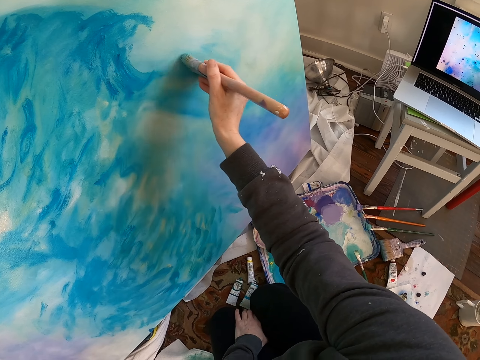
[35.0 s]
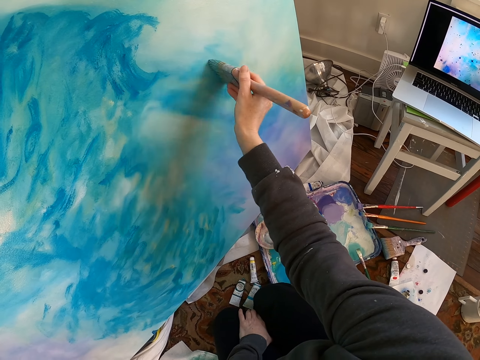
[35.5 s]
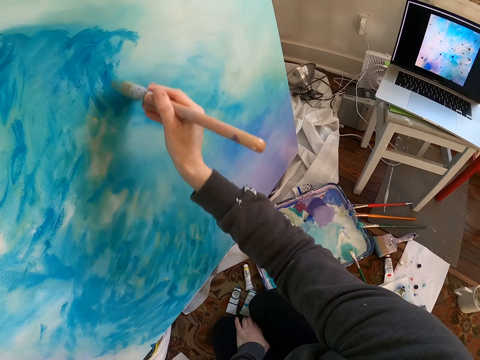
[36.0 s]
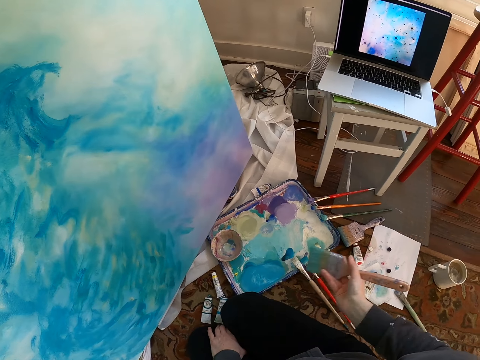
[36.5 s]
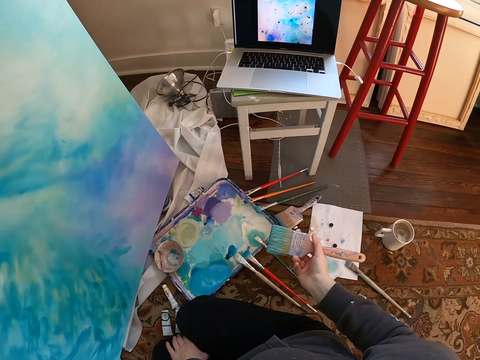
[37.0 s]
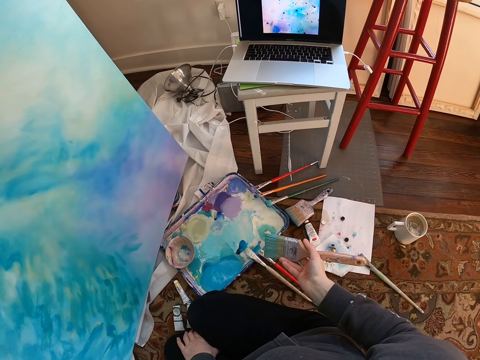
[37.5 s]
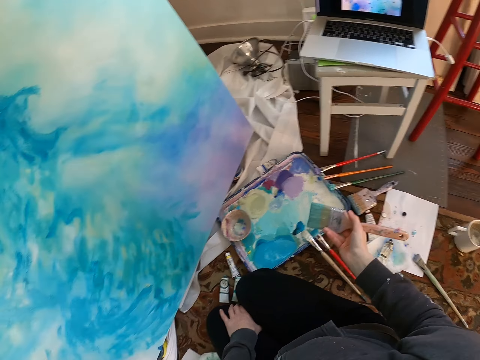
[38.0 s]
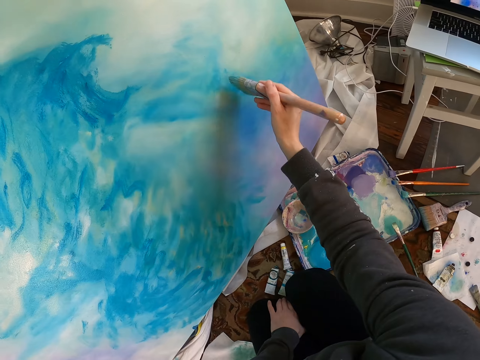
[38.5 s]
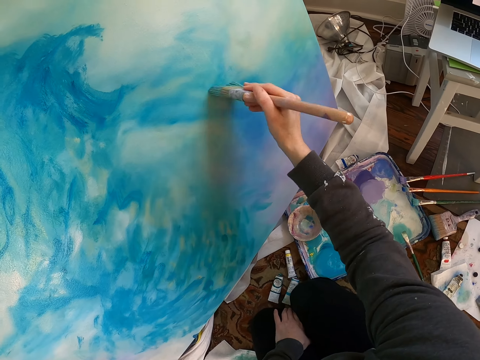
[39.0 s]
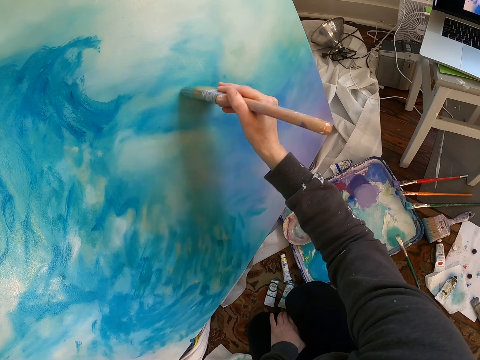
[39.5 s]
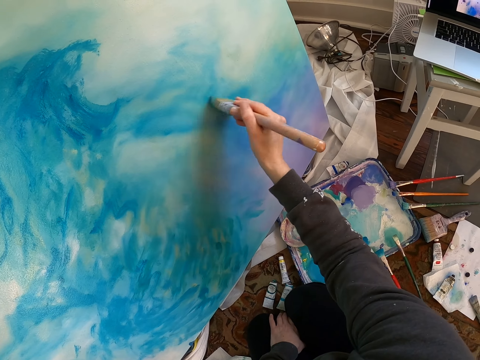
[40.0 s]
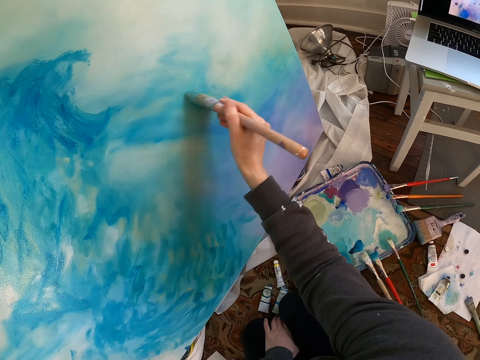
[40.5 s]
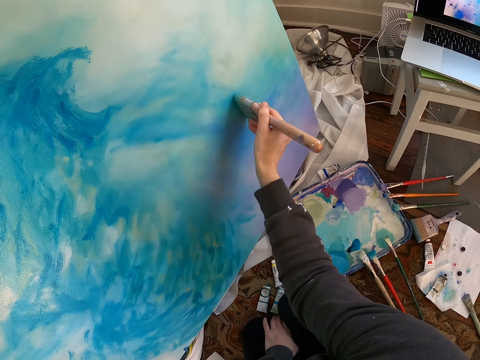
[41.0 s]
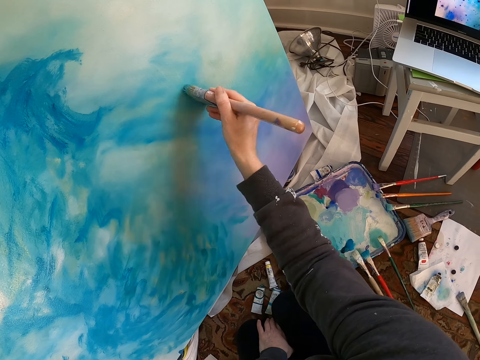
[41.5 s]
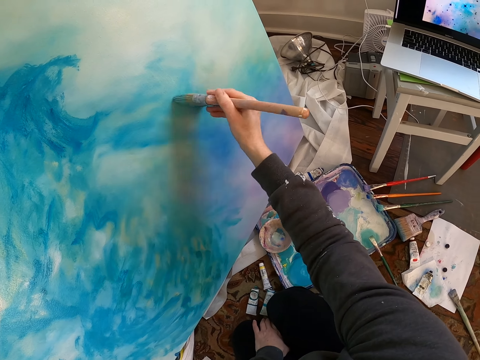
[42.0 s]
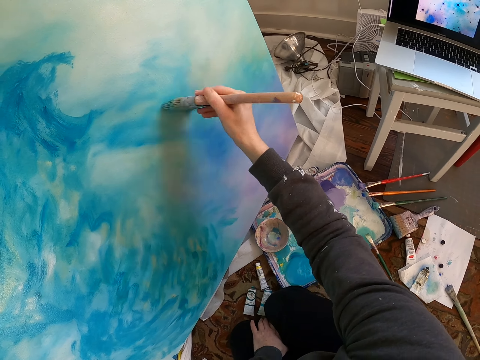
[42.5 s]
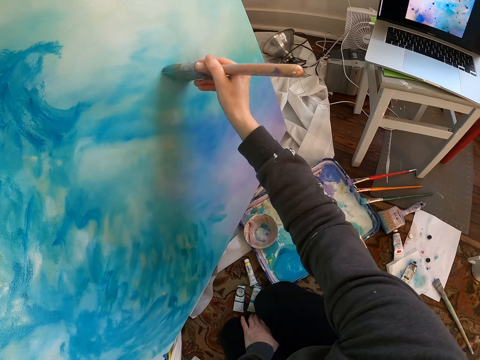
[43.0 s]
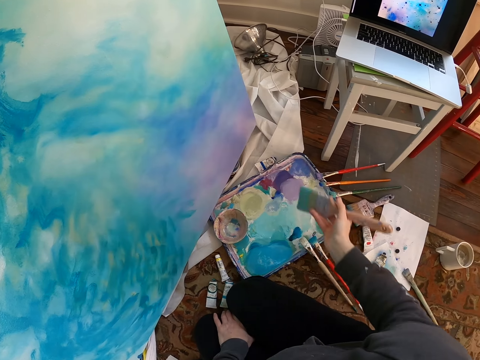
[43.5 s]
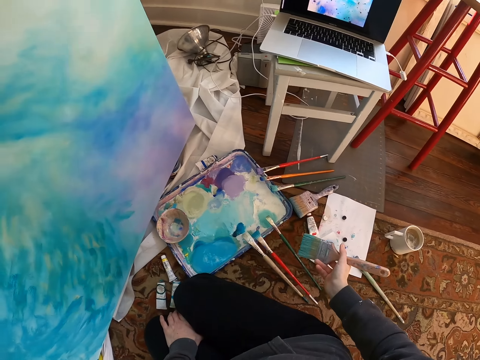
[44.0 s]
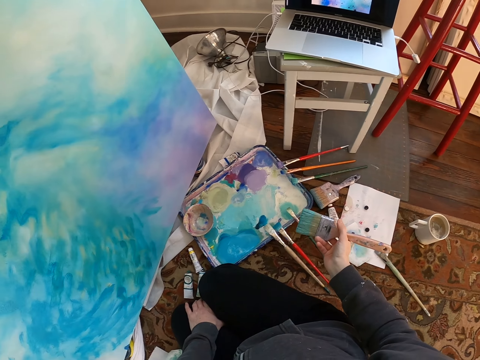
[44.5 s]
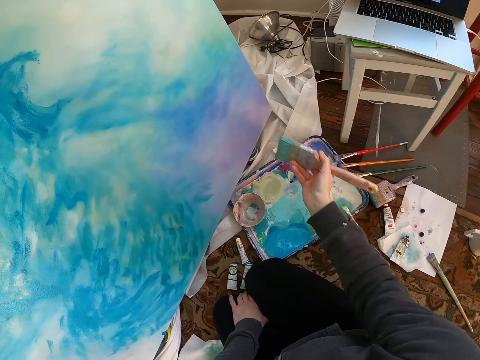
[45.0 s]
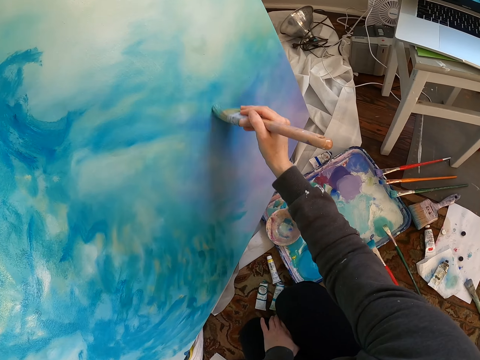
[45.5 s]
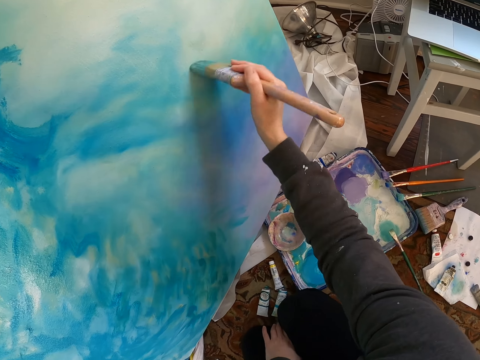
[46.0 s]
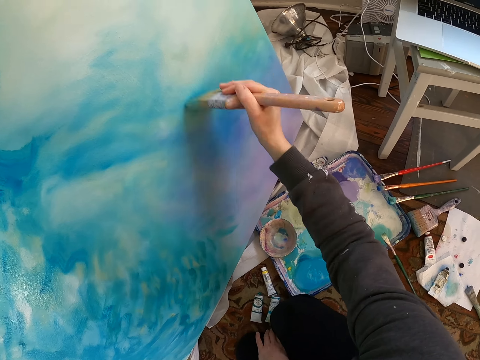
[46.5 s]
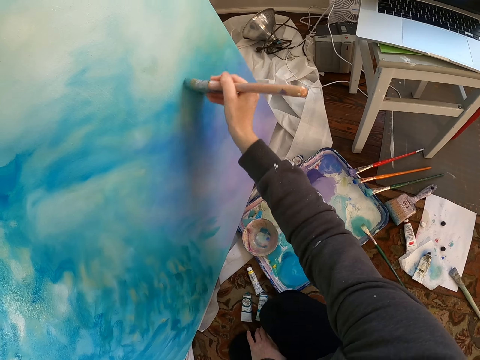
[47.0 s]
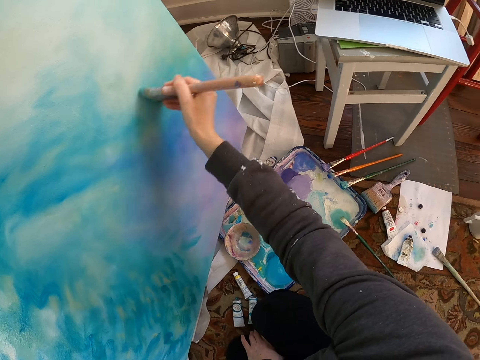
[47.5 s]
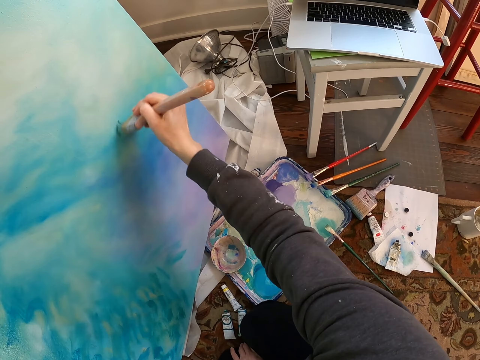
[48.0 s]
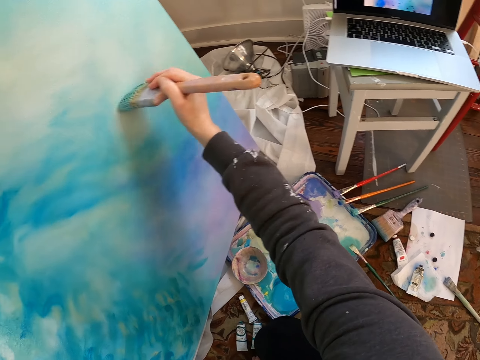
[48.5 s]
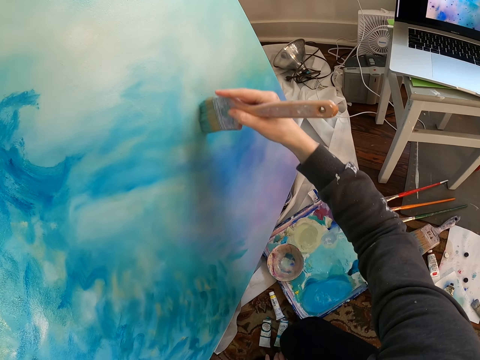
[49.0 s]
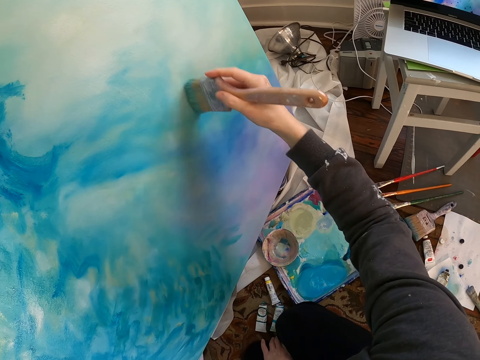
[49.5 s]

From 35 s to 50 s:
The camera wearer lifts a brush. They paint a painting. They lift the brush. They stare at a laptop. They paint the painting.

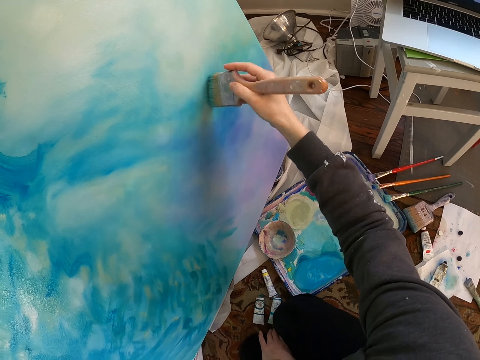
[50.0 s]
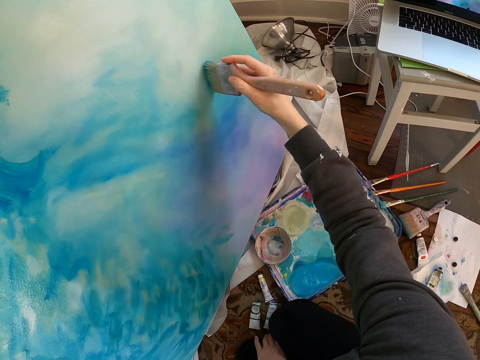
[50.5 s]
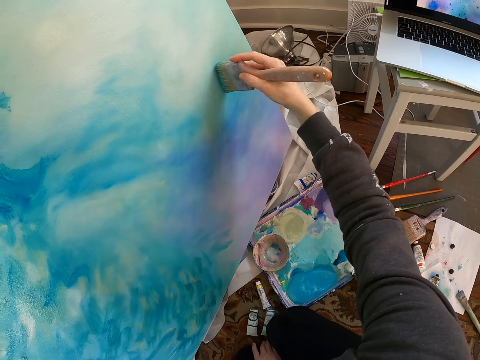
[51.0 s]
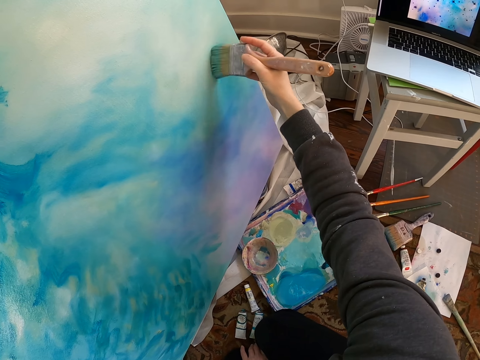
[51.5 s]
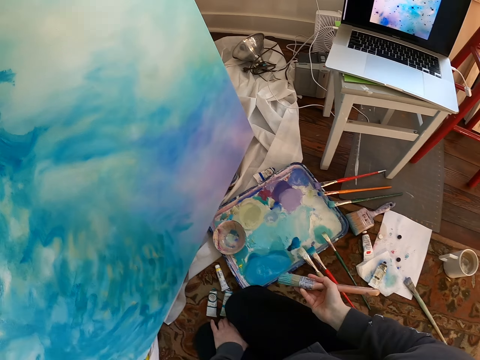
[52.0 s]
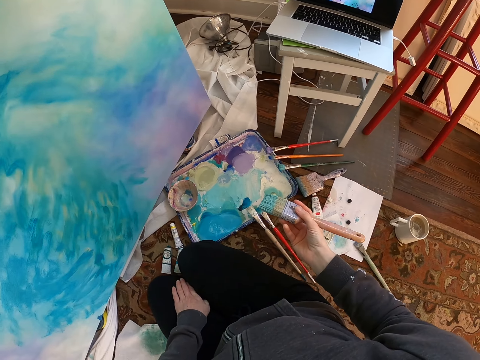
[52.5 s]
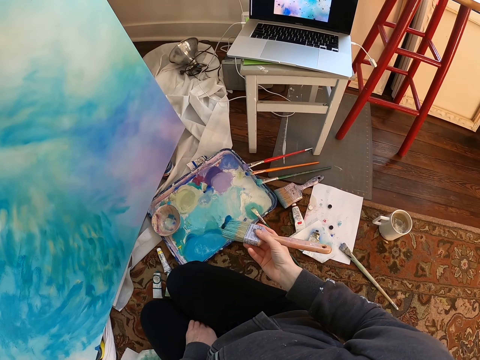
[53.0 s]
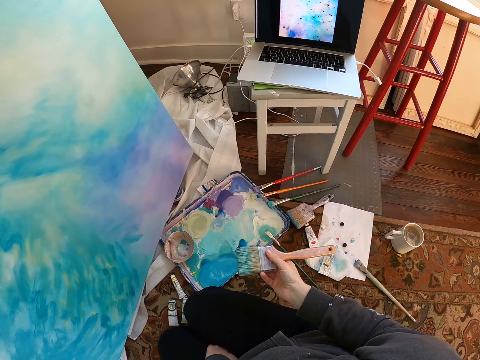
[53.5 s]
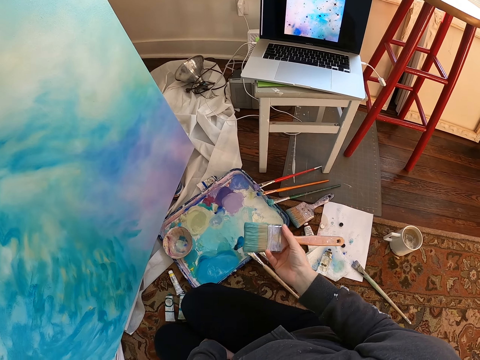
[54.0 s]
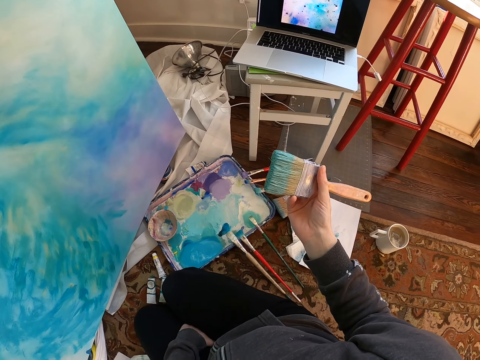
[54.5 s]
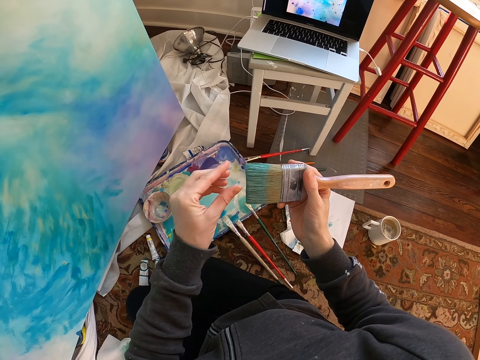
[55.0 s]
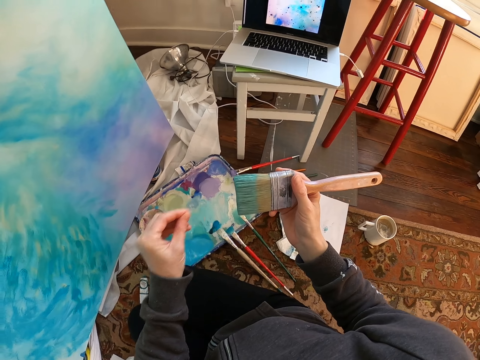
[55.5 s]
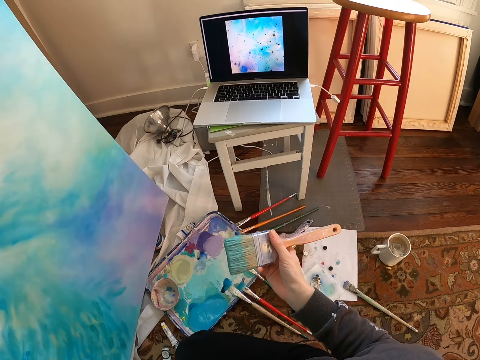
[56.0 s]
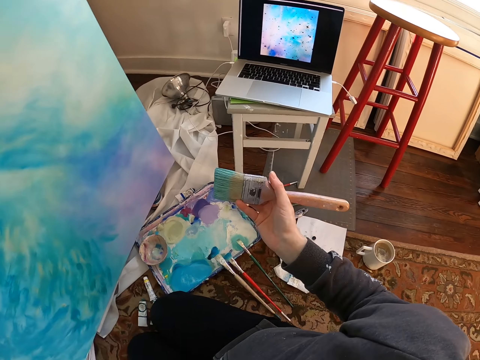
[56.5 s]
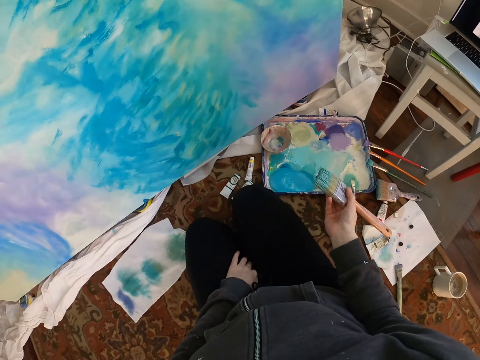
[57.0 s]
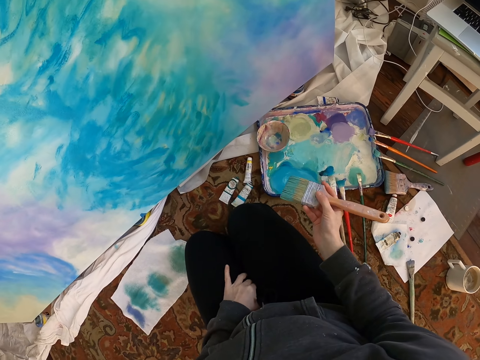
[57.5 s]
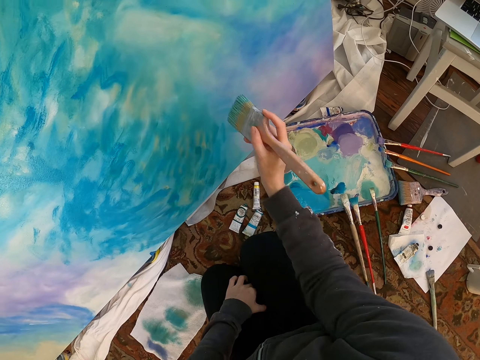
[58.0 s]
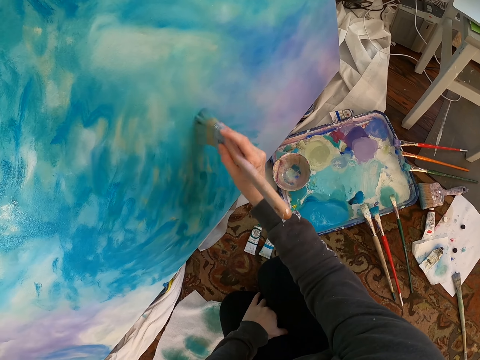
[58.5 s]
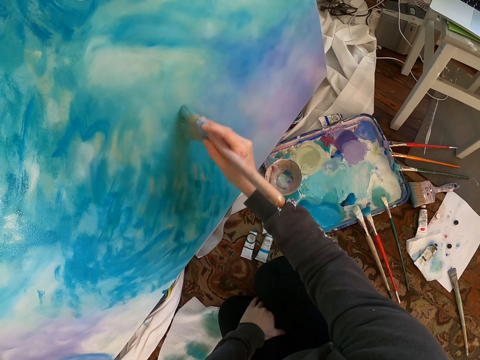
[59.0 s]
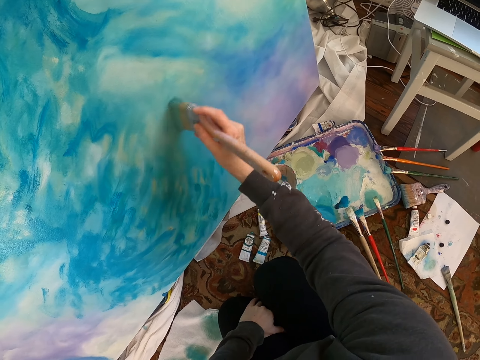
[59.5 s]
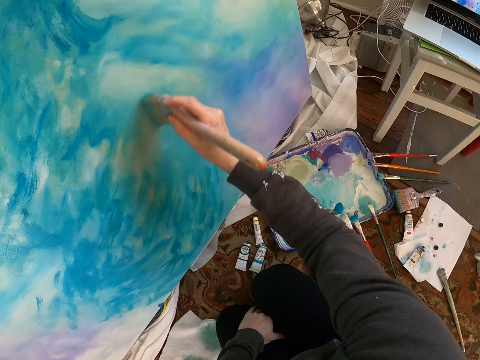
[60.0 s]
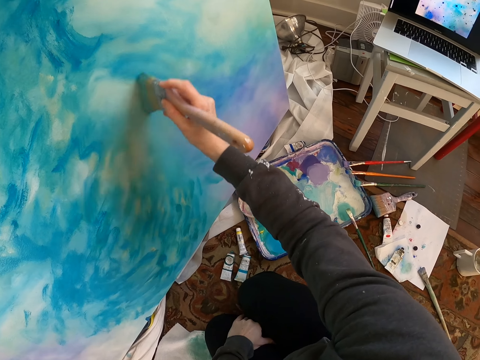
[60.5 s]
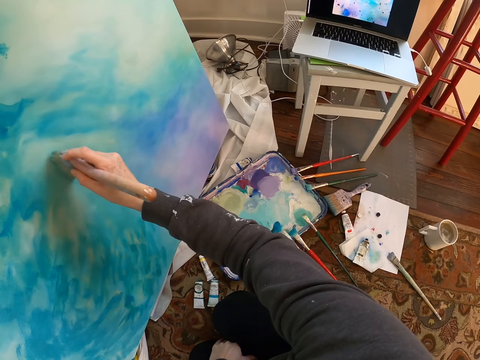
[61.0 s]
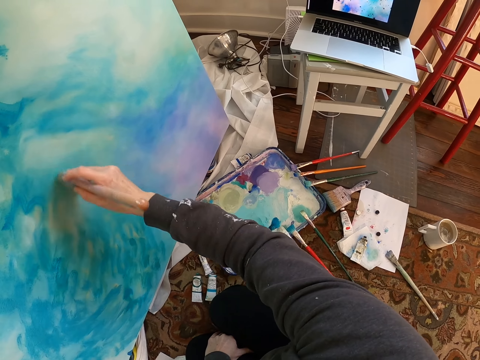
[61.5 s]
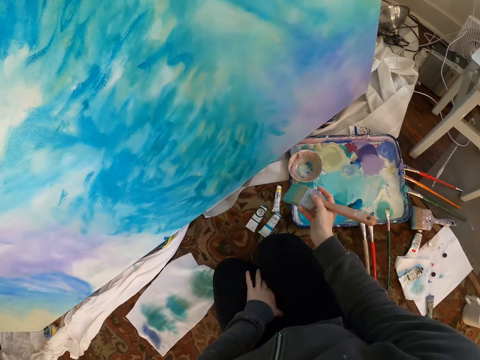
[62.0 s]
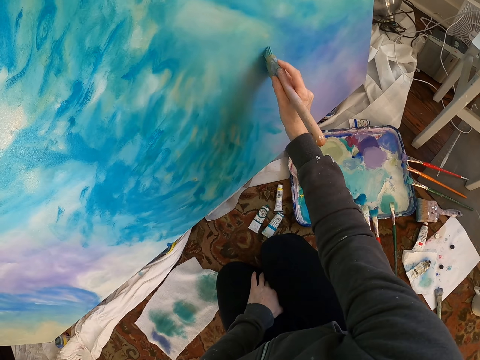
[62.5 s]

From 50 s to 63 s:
The camera wearer lifts a brush. They stare at a laptop. They remove something from the brush. They stare at the laptop. They paint a painting.
